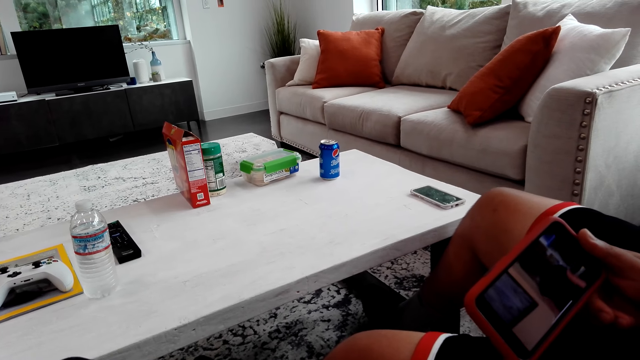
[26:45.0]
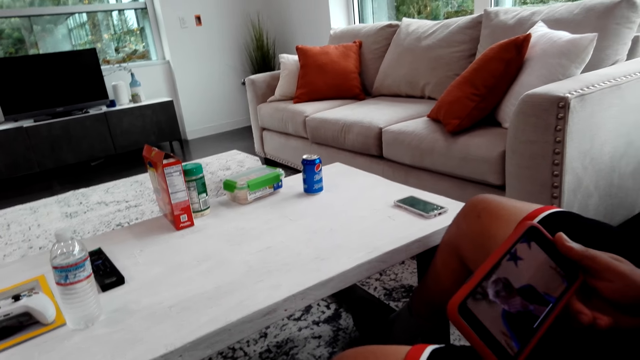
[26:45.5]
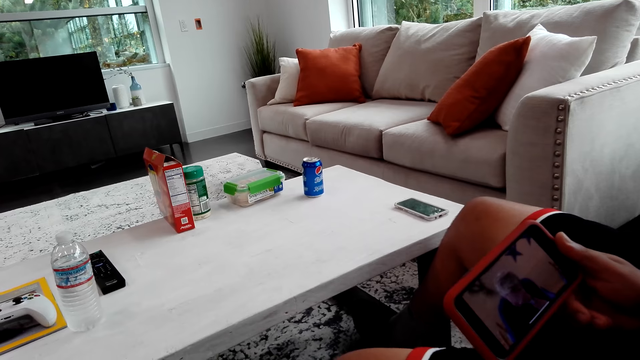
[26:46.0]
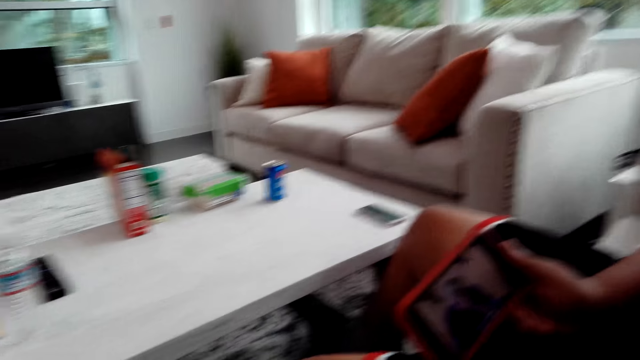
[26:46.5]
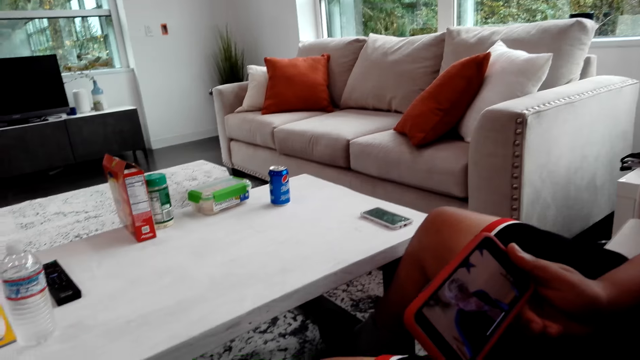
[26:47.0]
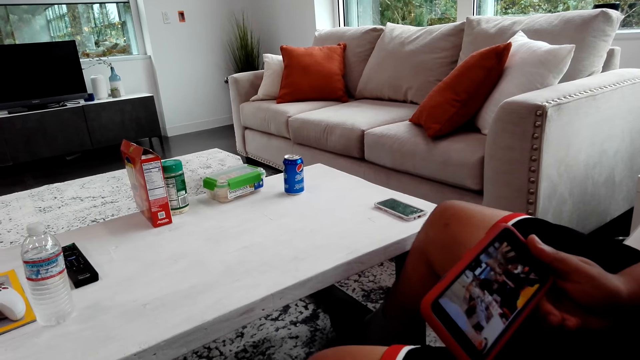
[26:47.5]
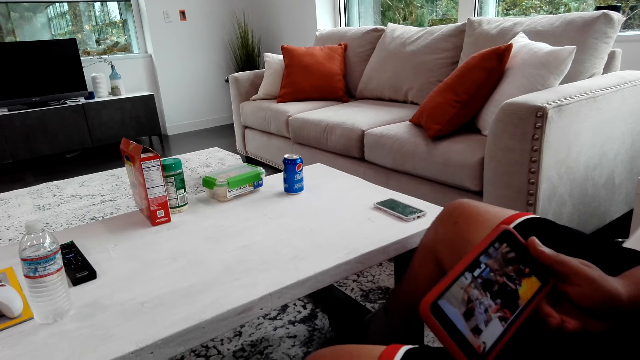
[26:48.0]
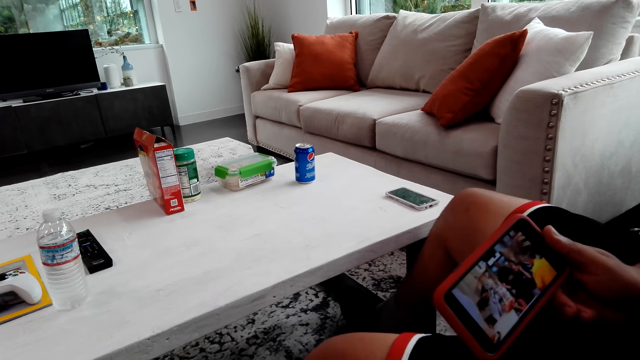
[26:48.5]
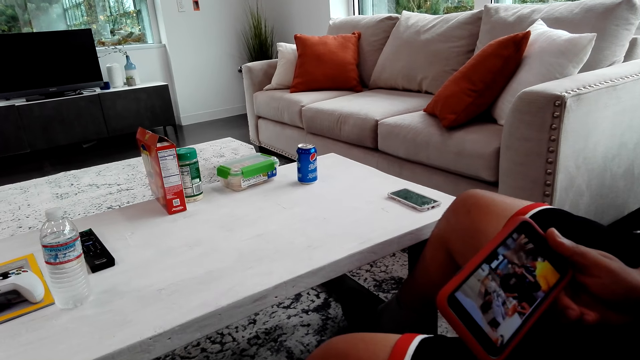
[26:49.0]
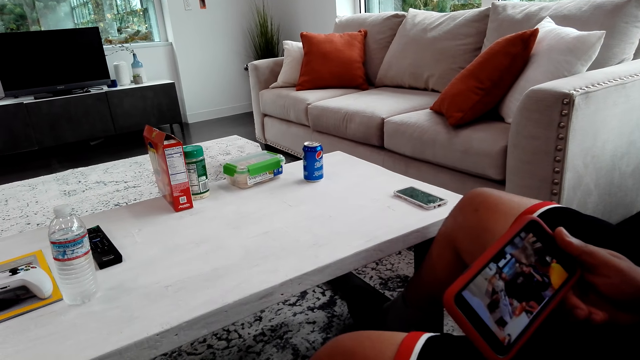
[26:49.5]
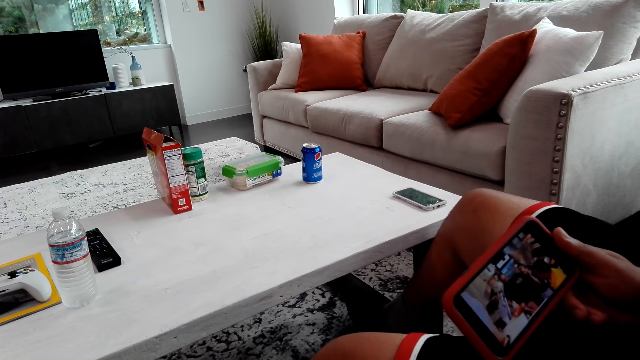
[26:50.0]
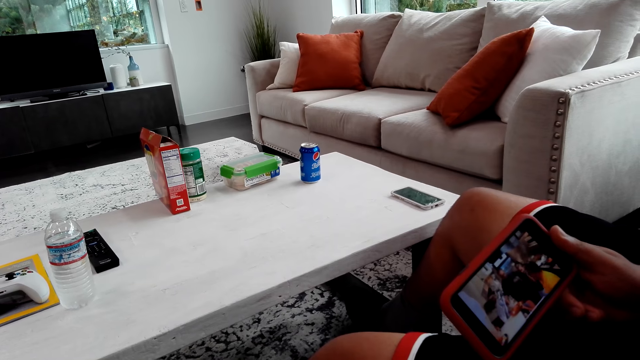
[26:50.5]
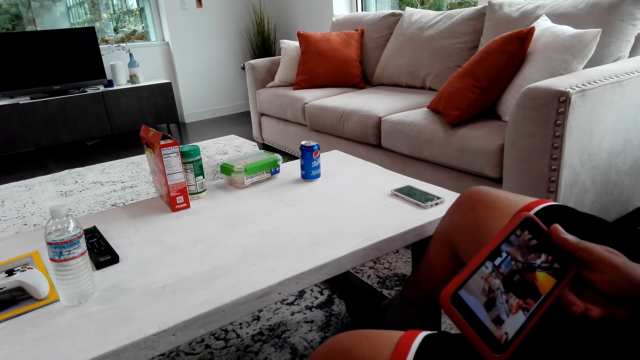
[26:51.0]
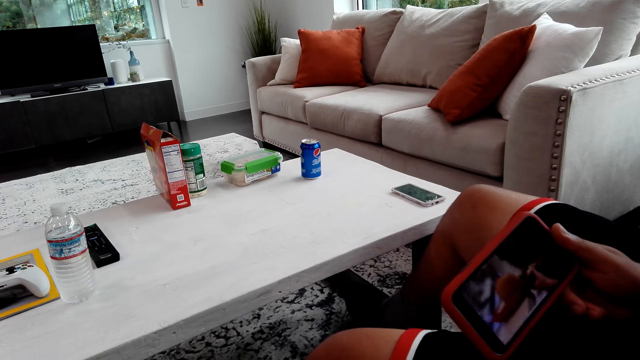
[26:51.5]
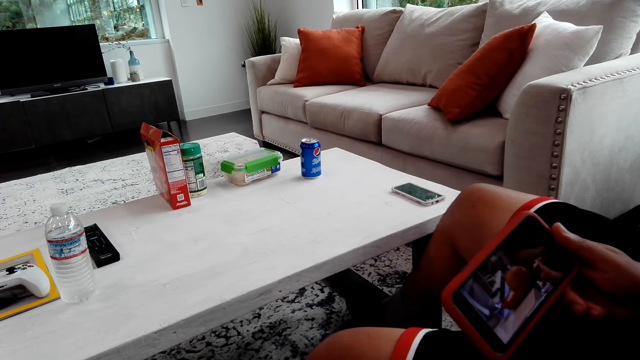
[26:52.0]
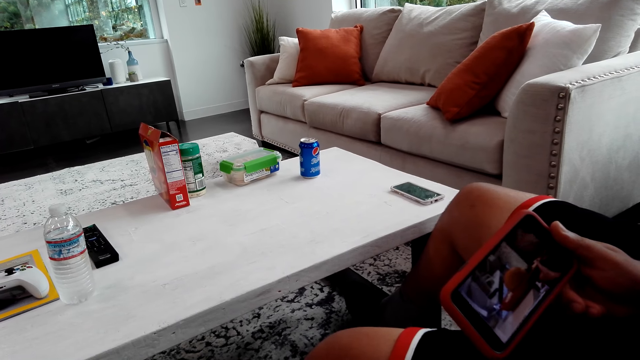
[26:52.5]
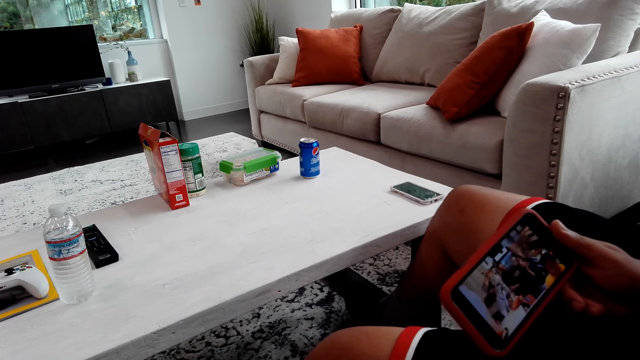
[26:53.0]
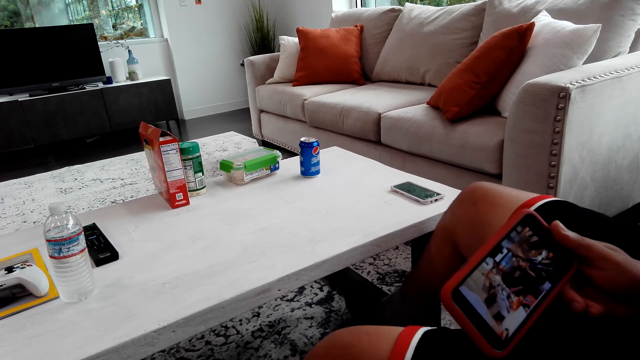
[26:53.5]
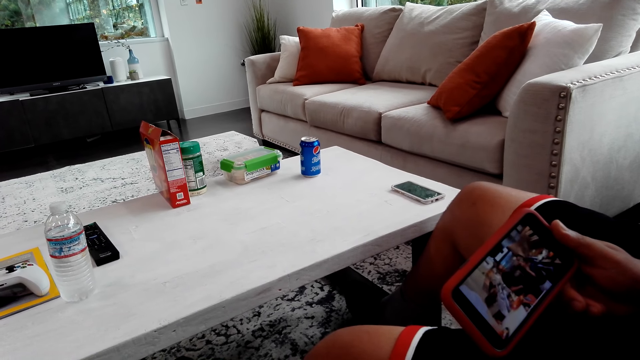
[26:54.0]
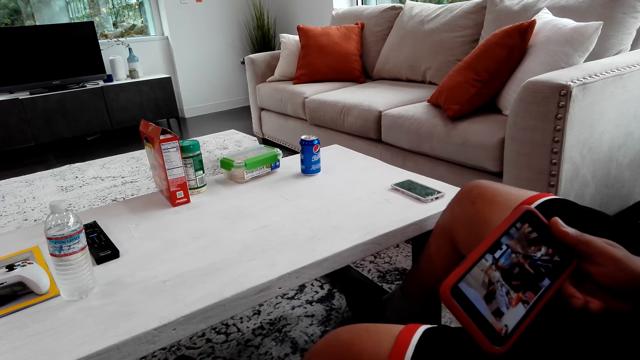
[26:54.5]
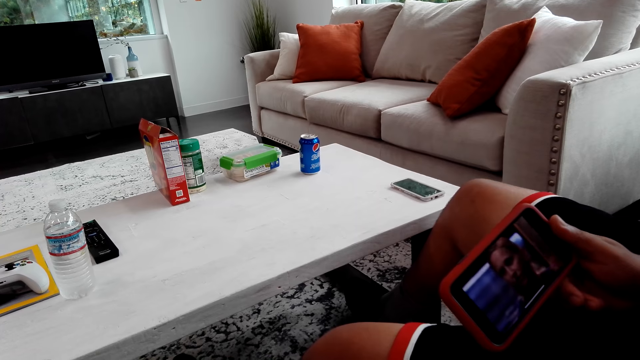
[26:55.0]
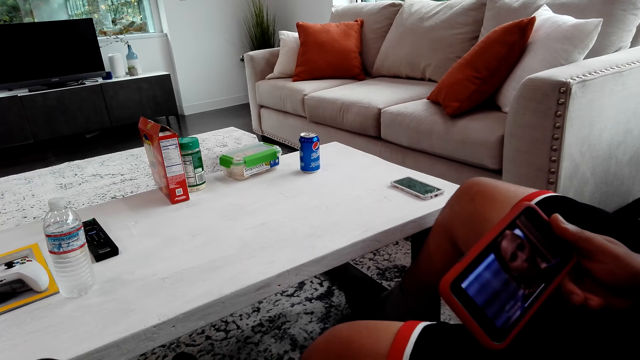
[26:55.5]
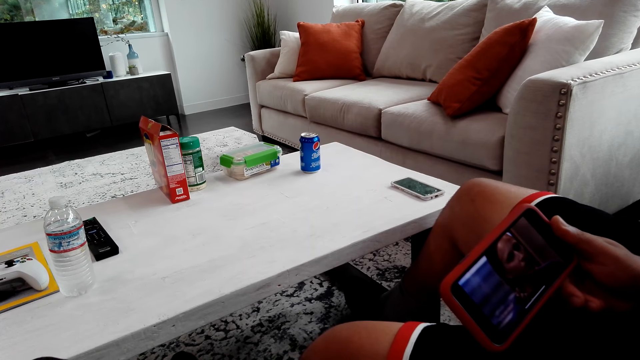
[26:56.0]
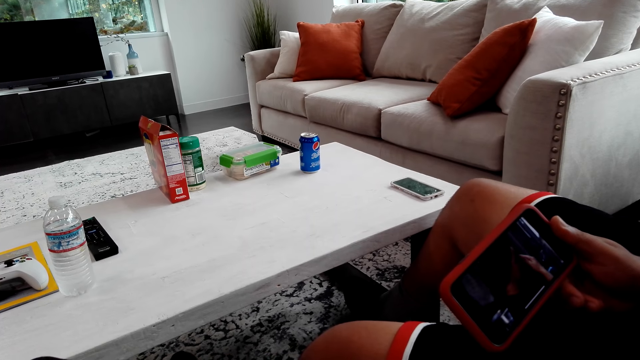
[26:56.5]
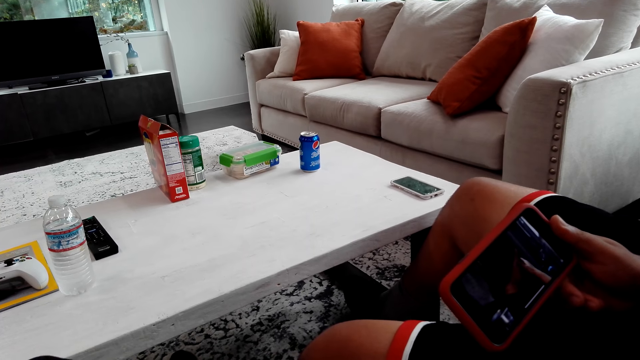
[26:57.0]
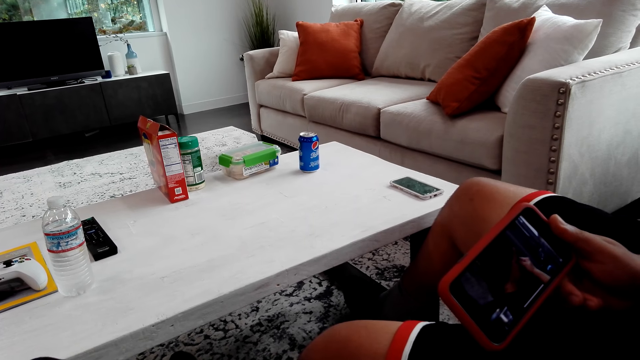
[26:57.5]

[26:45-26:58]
The camera wearer talks to a man. The man shakes his legs.

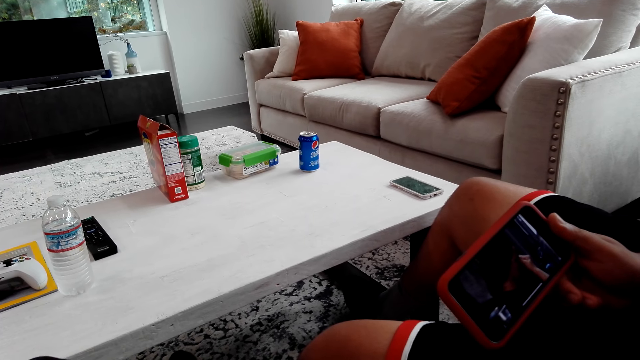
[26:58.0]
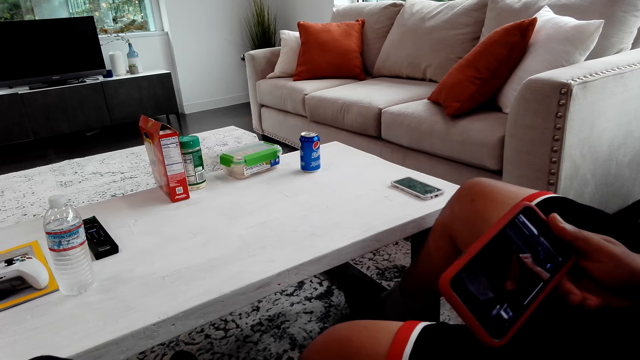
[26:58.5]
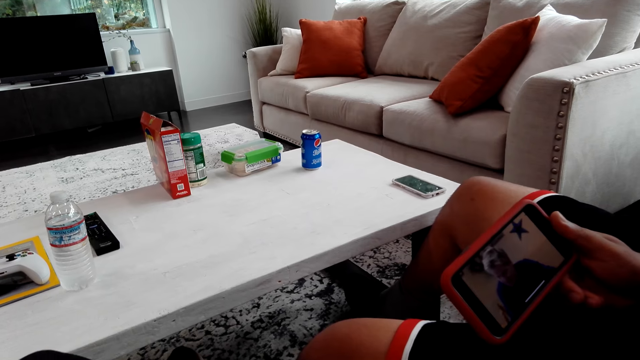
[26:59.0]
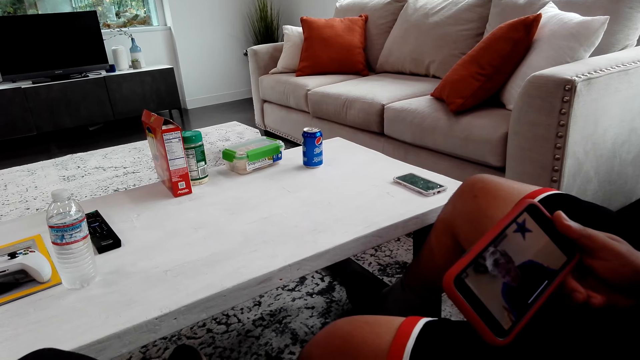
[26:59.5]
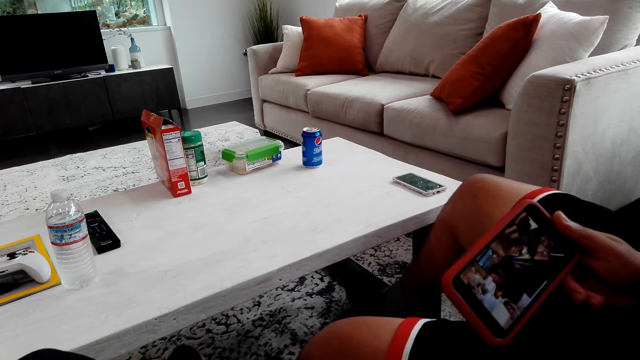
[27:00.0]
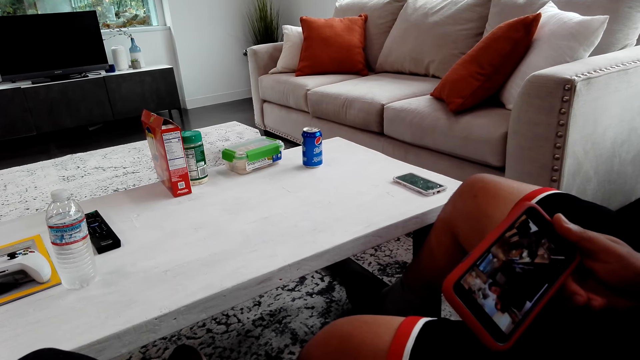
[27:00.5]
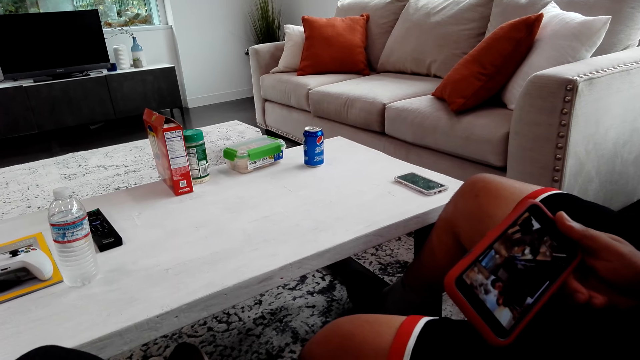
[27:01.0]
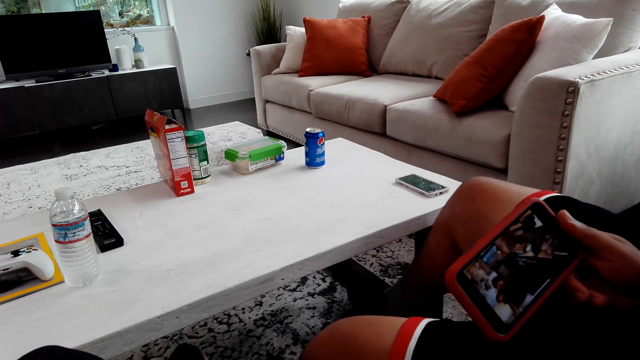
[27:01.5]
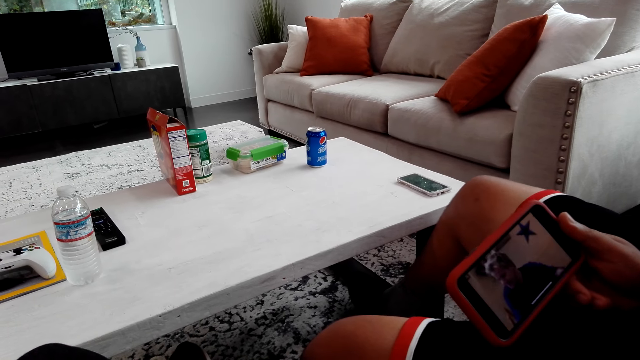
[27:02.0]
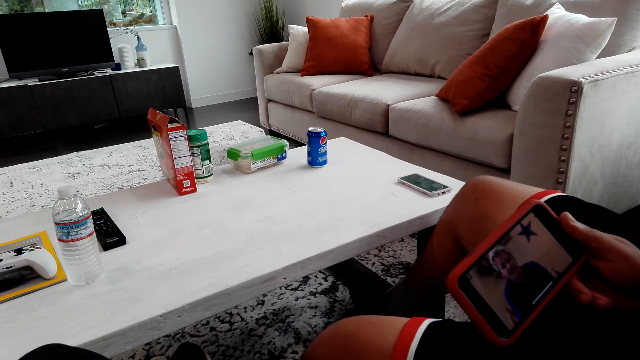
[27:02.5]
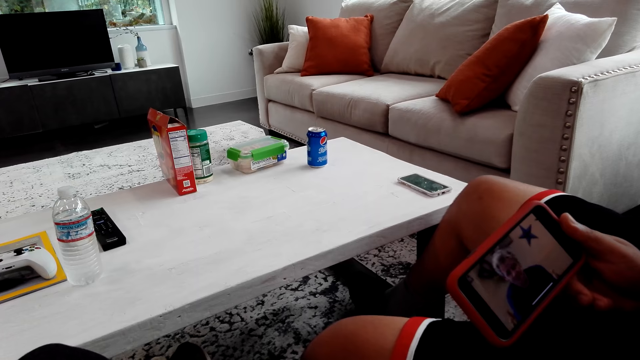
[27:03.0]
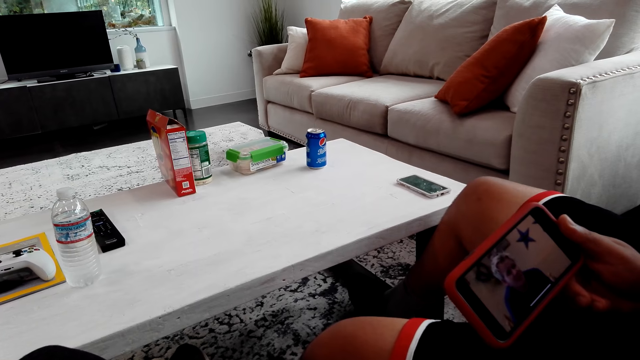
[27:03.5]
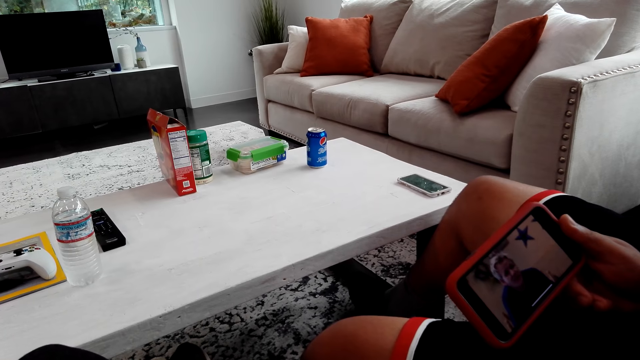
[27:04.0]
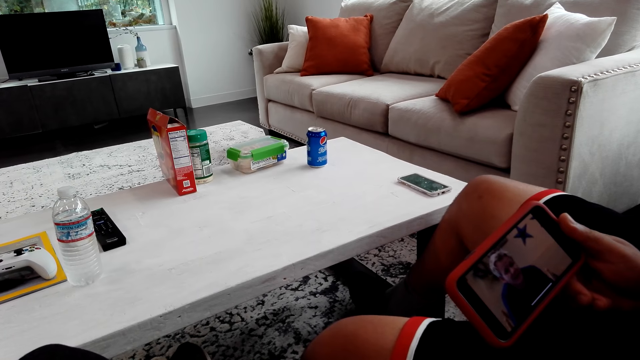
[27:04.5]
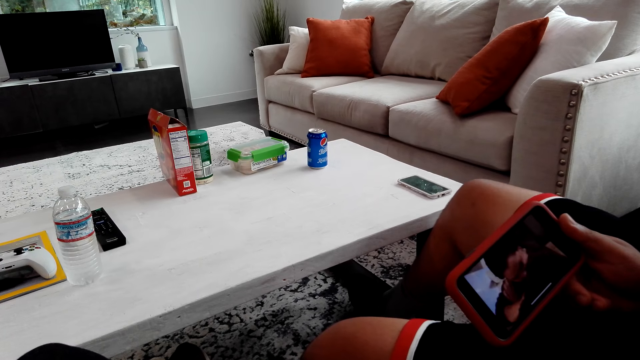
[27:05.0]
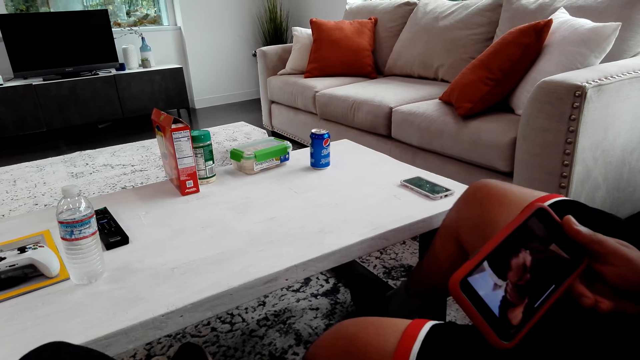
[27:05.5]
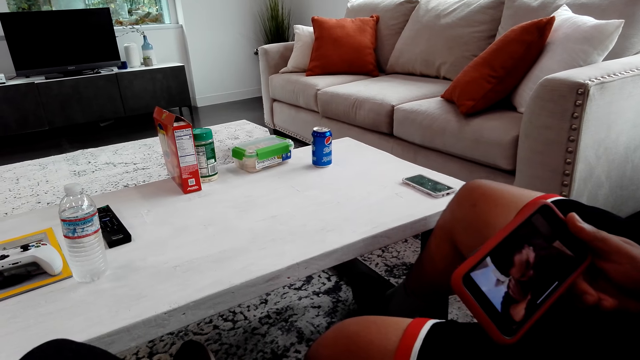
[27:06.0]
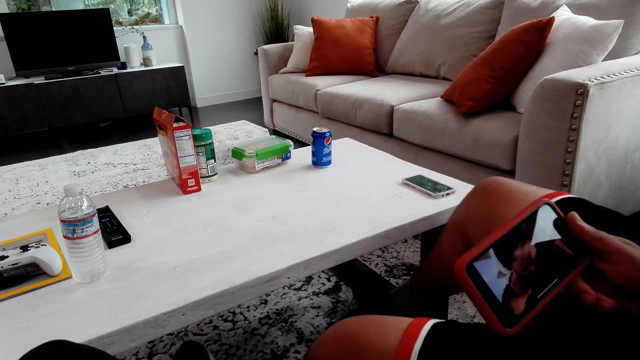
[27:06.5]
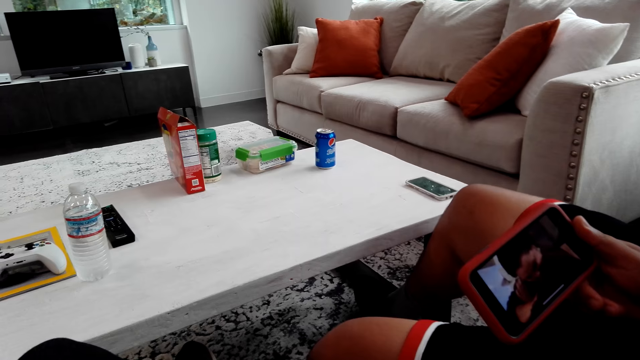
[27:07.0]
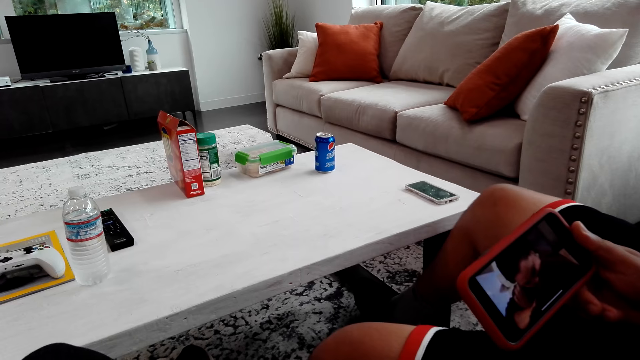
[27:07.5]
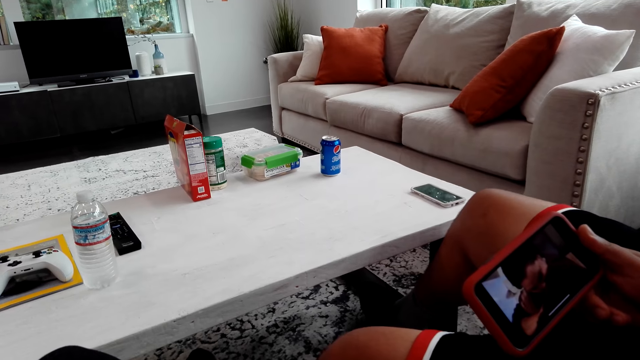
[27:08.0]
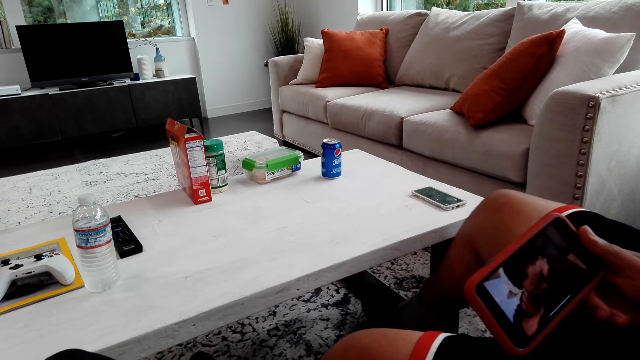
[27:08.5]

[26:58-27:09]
A man shakes his legs. The man shakes his legs again.
